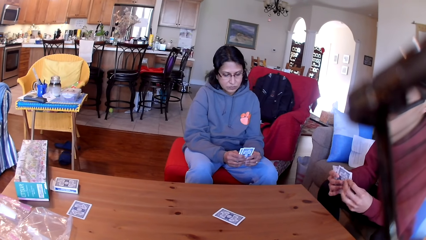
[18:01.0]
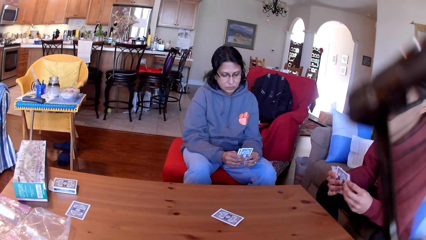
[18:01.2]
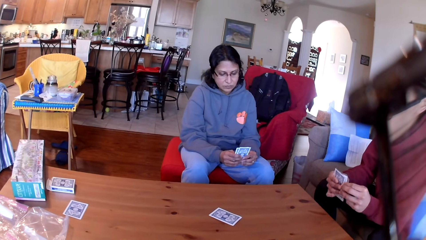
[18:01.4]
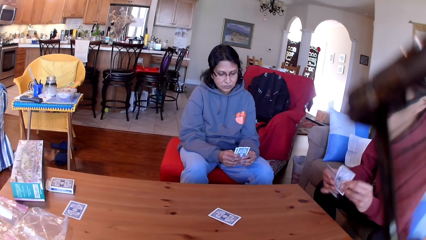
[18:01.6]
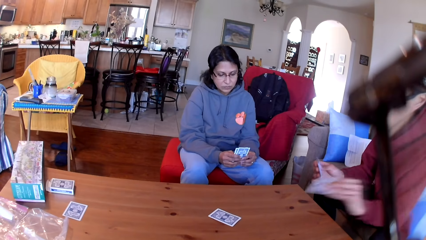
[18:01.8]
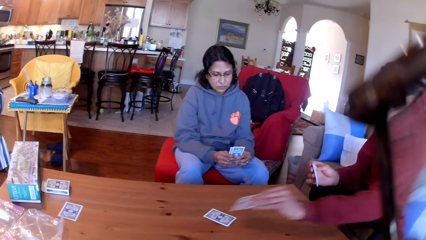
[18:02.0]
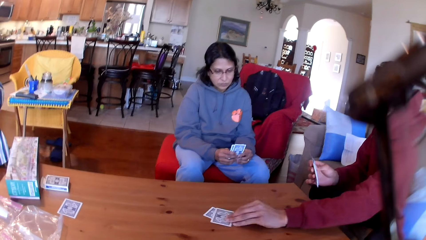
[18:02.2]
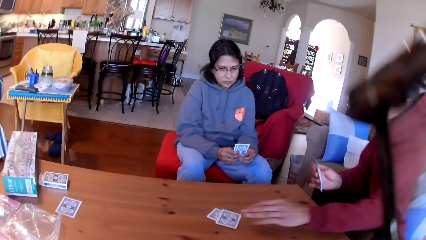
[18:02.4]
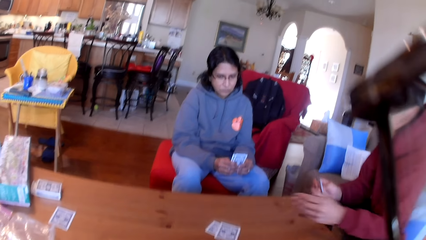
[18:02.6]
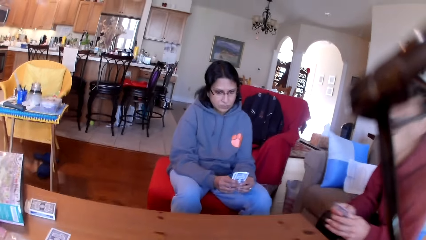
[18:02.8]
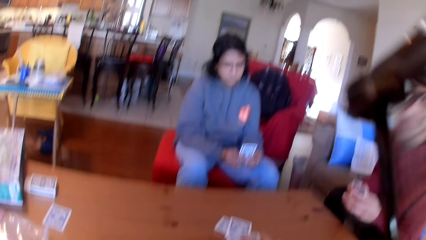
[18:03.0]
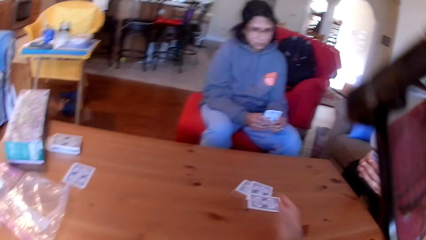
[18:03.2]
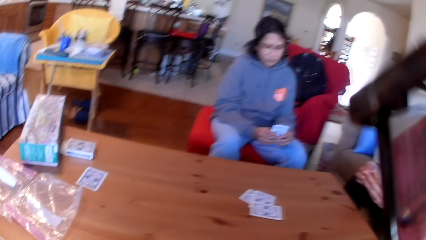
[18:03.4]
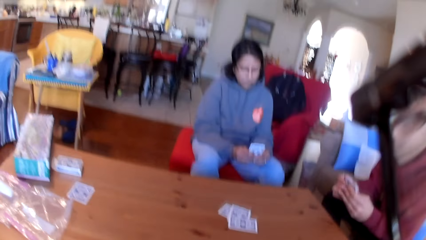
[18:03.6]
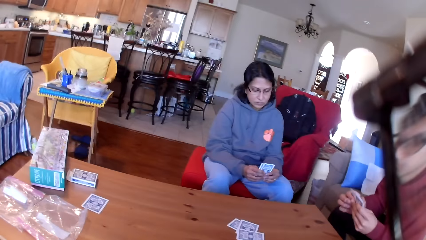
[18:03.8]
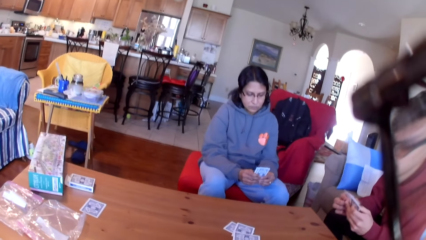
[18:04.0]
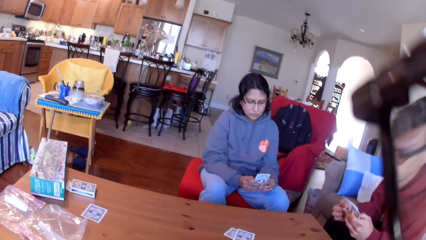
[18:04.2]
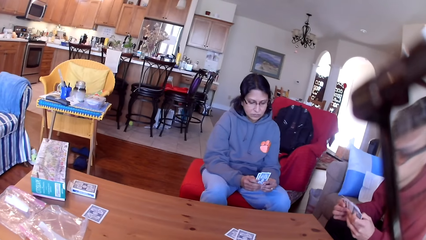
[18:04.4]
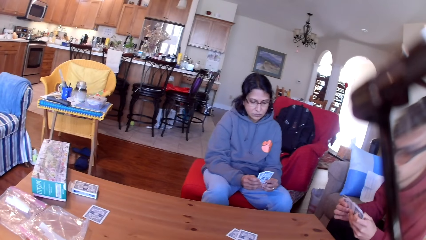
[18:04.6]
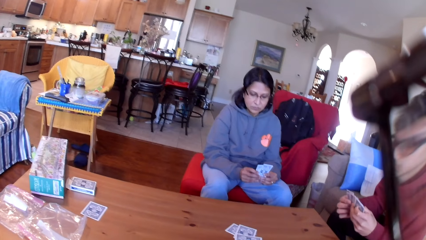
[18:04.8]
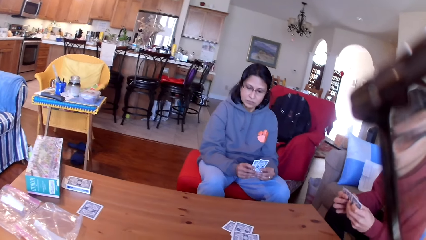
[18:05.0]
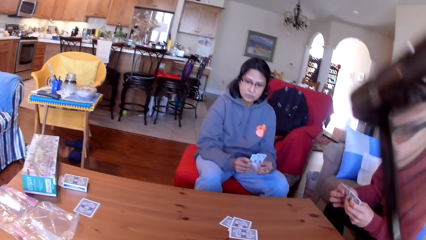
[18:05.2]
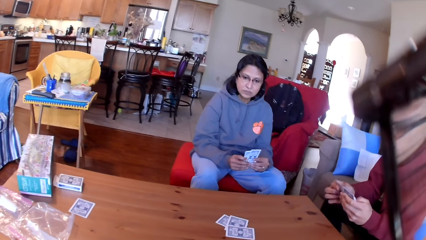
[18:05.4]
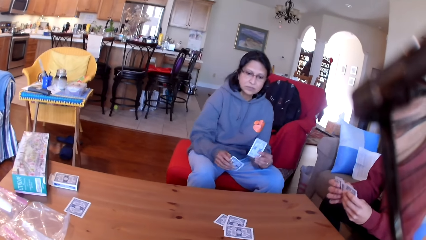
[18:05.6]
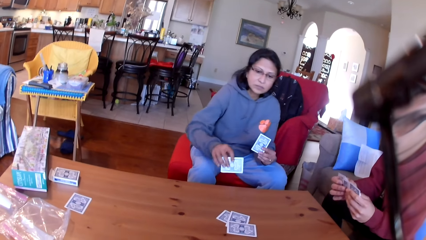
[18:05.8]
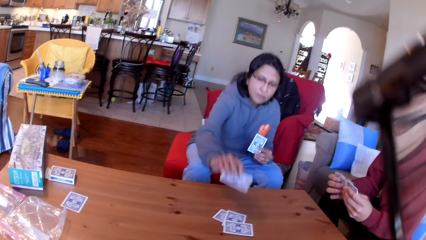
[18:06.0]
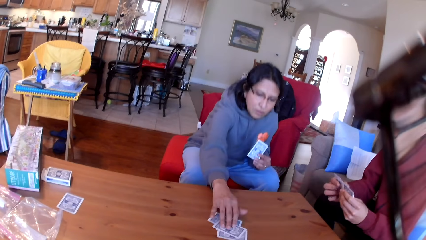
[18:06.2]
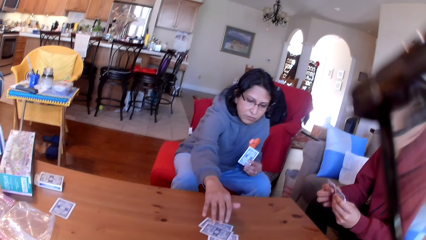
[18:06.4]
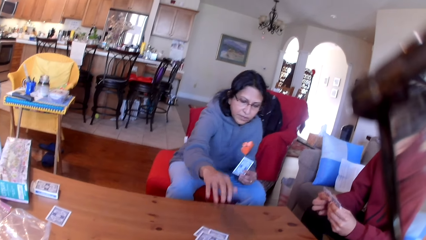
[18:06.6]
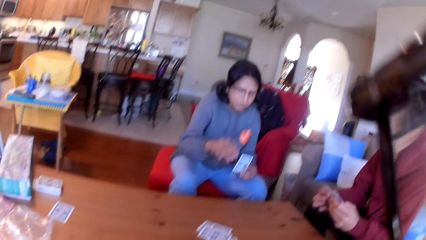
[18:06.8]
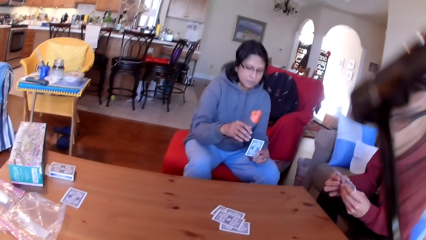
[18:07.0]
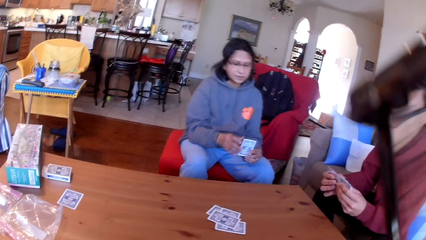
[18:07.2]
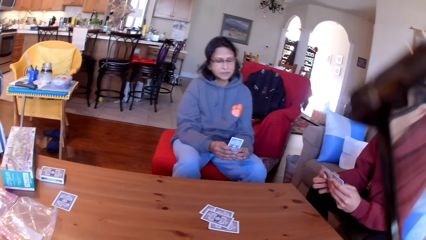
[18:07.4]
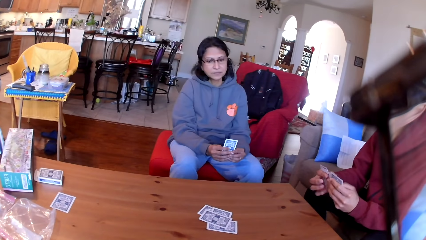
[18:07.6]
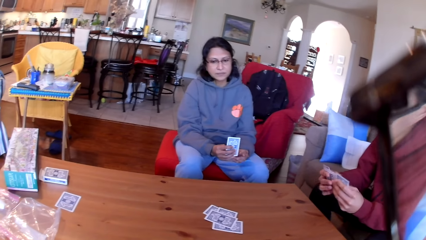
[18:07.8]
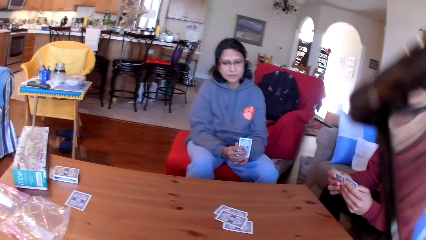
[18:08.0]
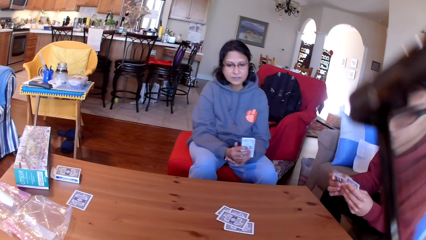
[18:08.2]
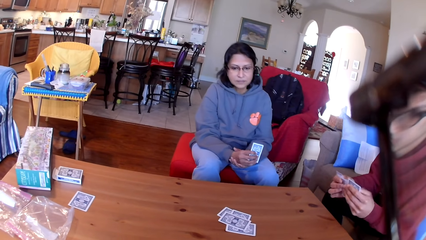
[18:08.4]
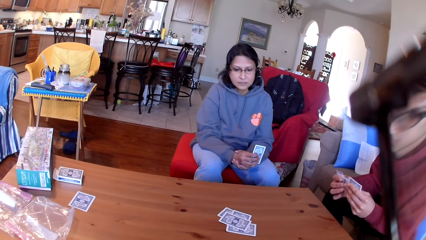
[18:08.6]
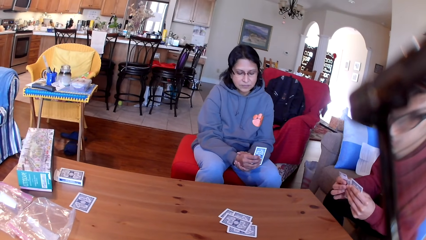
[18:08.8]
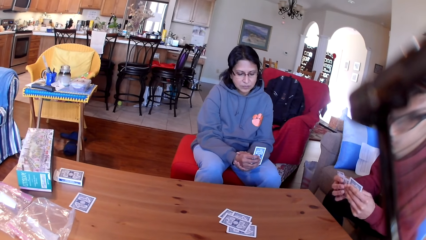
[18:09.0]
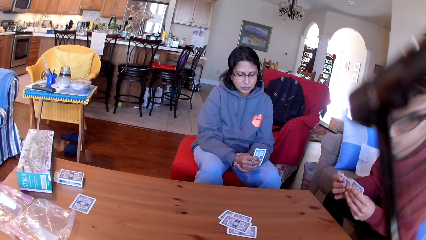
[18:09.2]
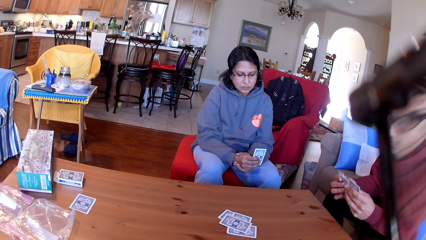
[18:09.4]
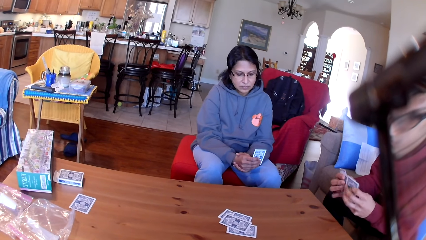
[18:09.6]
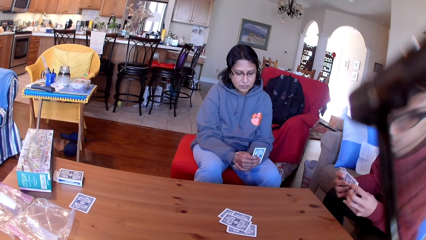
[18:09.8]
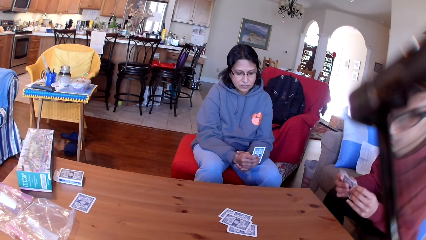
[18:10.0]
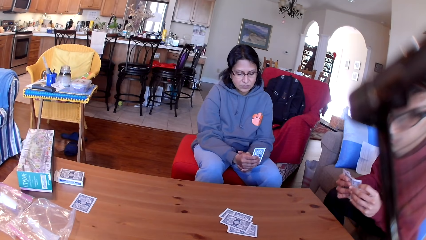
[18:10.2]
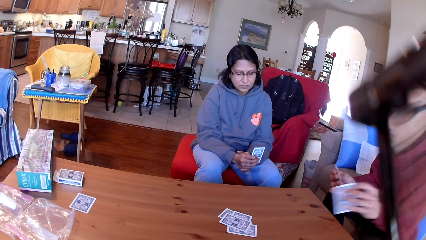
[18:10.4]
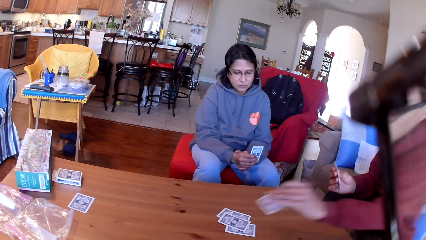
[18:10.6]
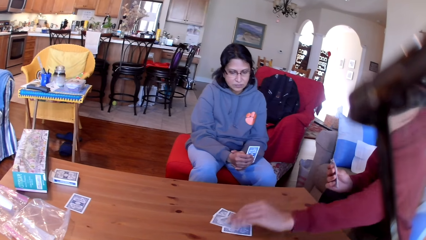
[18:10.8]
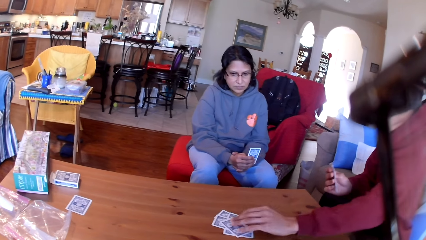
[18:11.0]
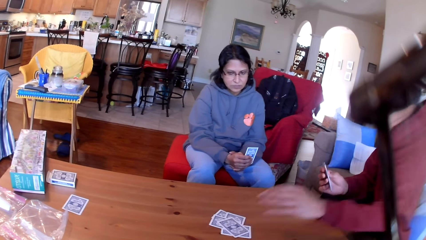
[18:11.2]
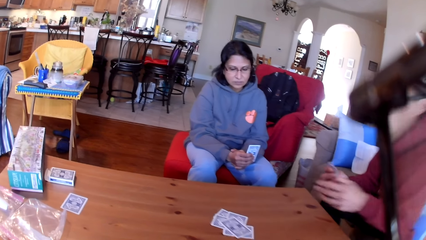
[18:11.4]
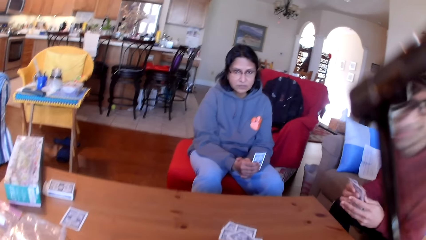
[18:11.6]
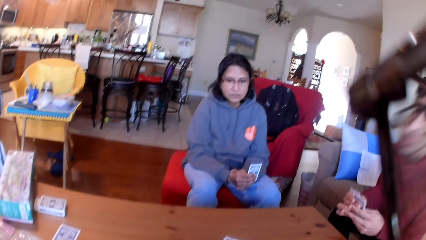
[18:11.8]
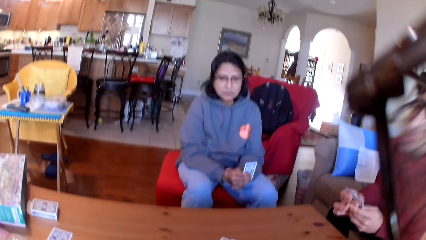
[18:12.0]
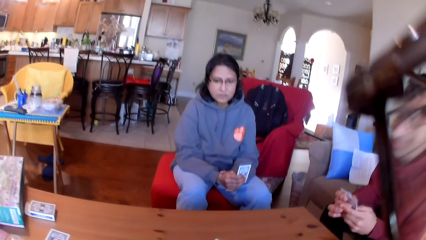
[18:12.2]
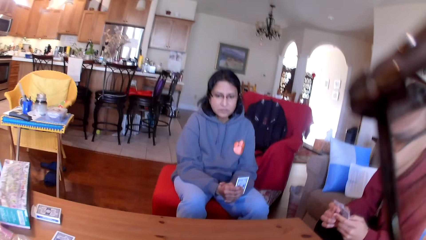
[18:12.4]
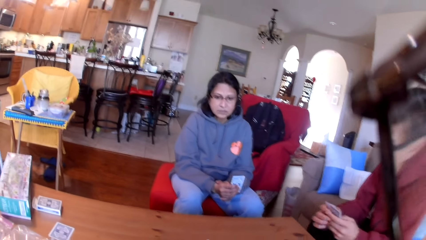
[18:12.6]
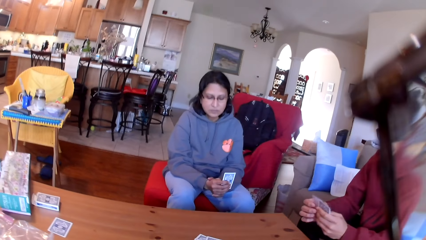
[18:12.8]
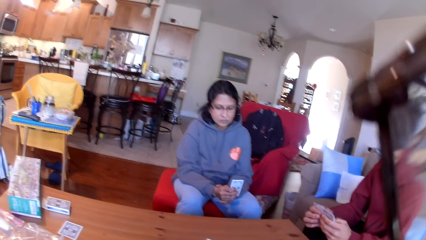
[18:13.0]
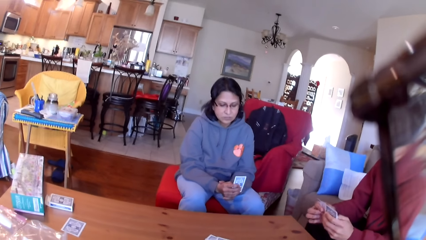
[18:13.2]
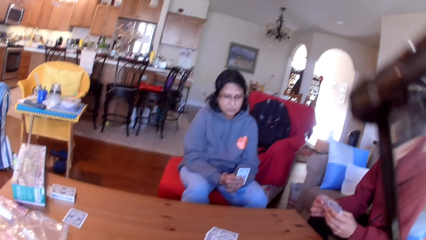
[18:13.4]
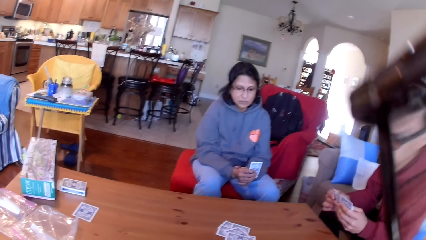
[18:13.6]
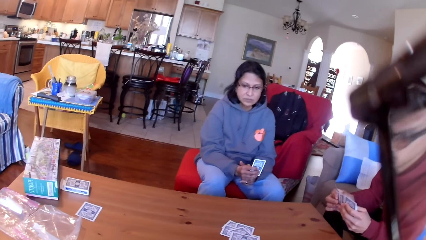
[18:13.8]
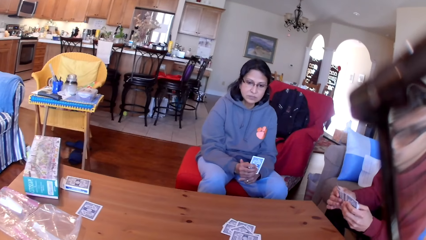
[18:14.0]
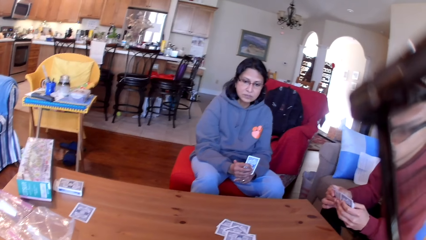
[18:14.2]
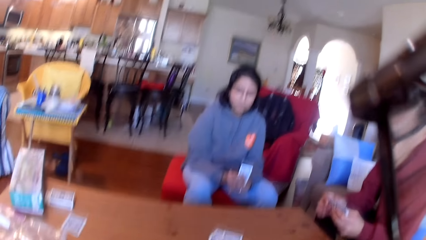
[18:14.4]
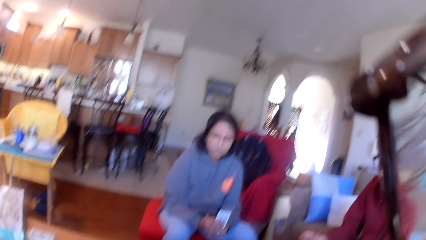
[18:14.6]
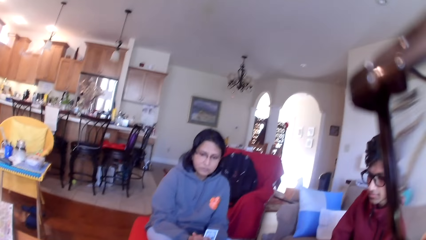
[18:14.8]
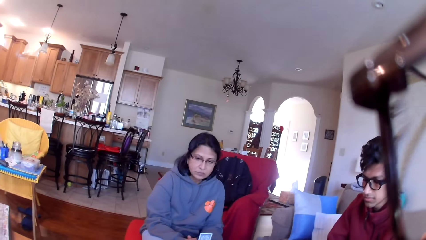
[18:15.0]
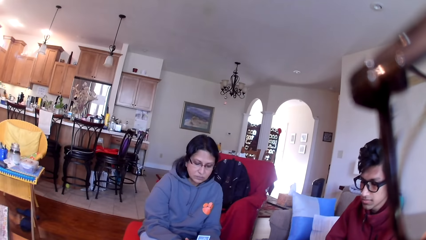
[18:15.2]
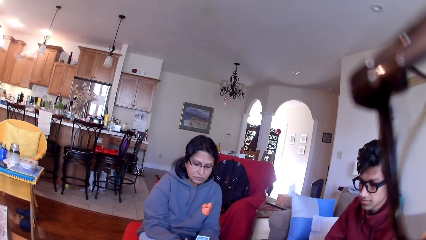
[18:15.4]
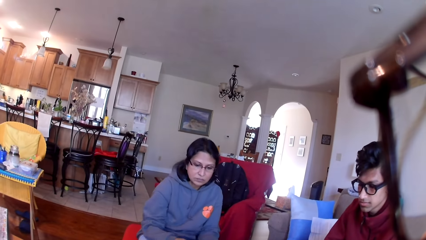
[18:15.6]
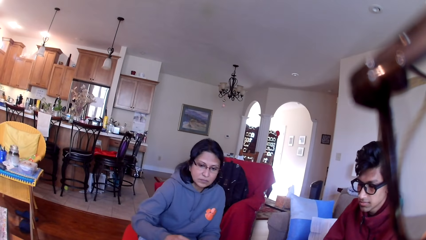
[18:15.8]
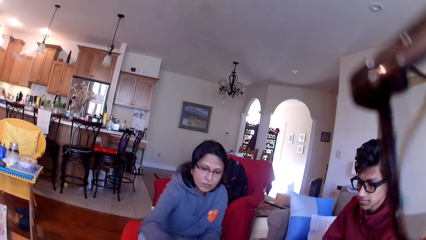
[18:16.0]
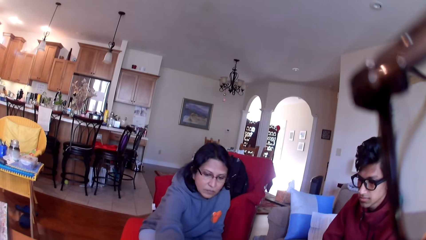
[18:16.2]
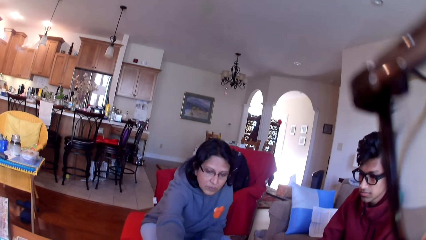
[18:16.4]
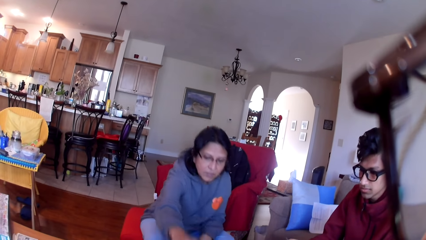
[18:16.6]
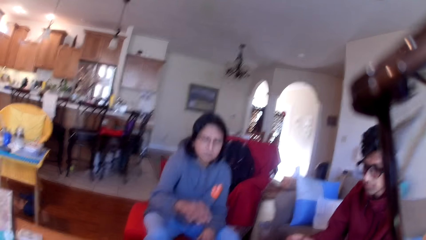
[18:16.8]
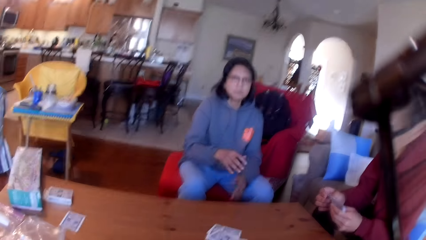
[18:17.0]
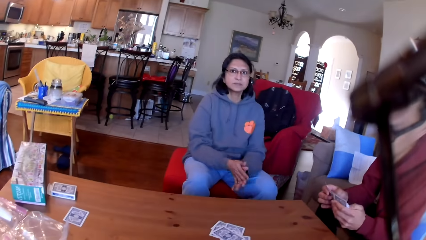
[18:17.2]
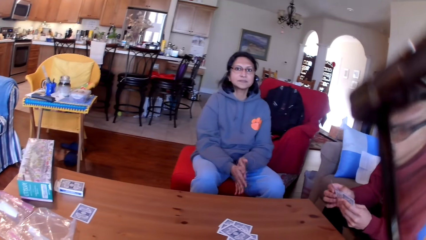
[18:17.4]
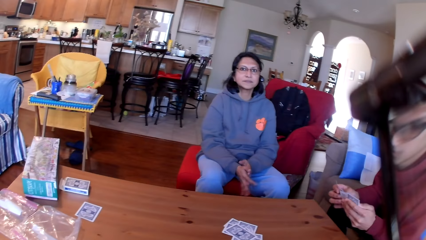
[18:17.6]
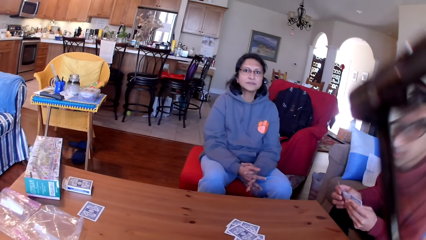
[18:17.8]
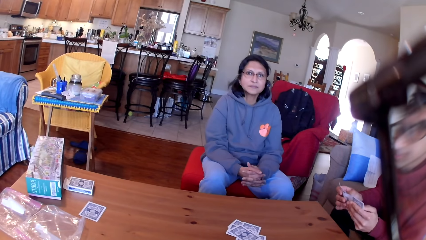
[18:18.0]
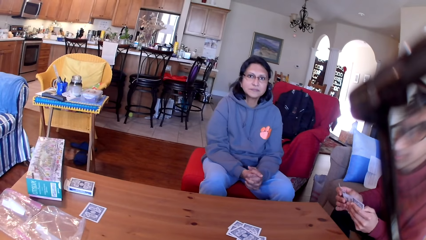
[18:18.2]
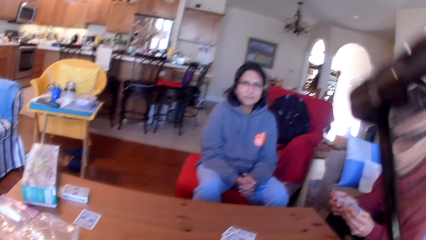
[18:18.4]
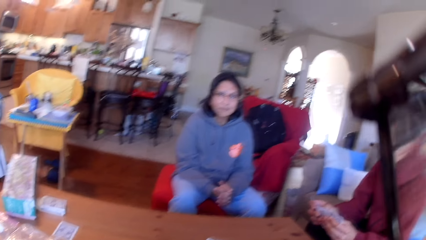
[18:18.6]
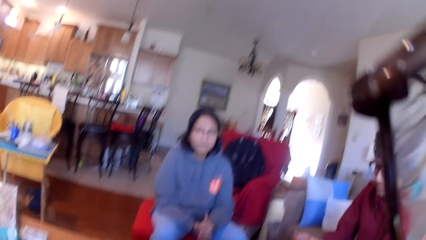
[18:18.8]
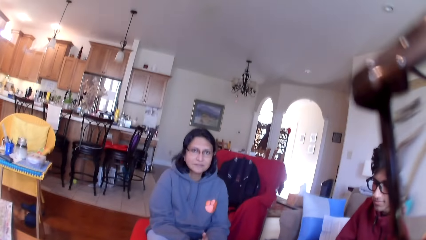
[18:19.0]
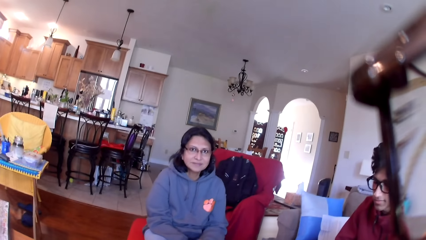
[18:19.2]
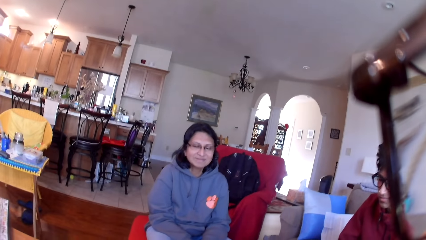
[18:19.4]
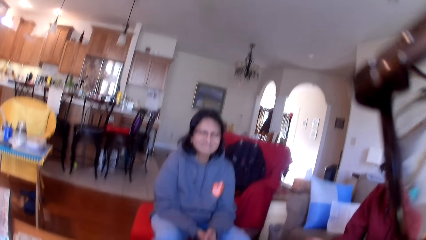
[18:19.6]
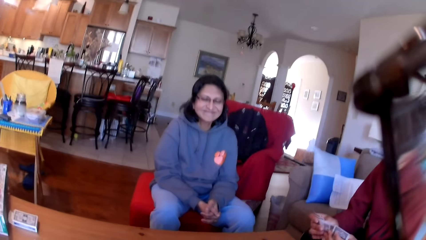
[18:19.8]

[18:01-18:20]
A man places a card on the table. The camera wearer places a card on the table. A woman places a card on the table. The man moves the cards in his hands. The man places a card on the table. The man moves the cards in his hands. The camera wearer stares at the woman and the man. The woman places down a card on the table. The man moves the cards in his hands.
